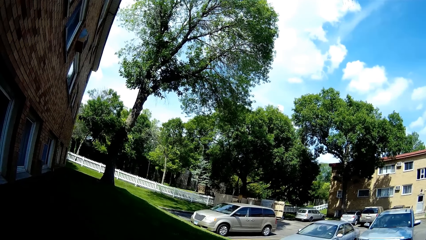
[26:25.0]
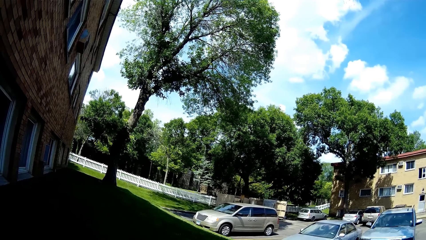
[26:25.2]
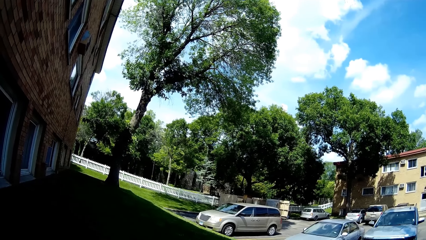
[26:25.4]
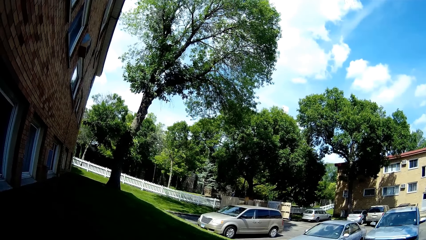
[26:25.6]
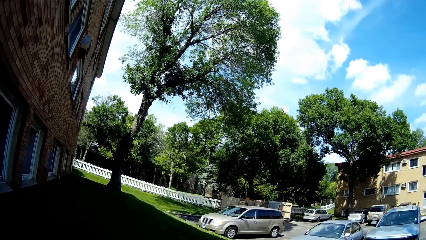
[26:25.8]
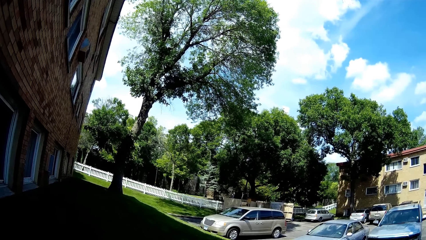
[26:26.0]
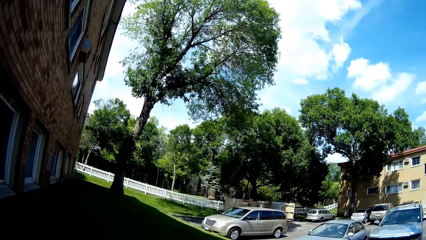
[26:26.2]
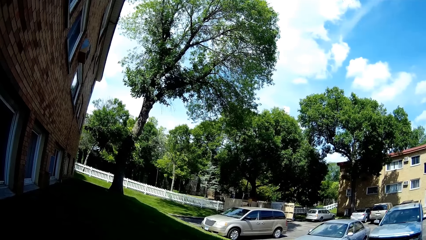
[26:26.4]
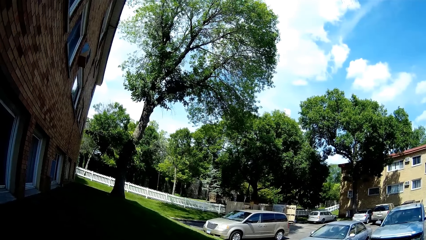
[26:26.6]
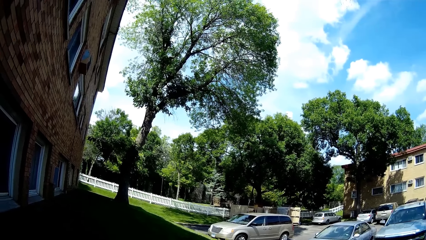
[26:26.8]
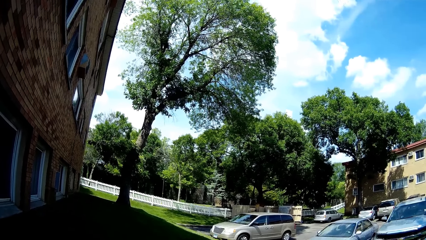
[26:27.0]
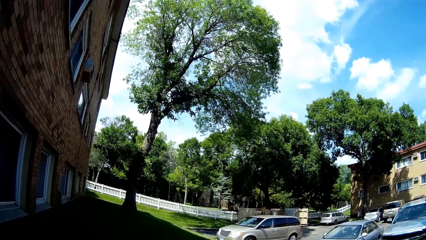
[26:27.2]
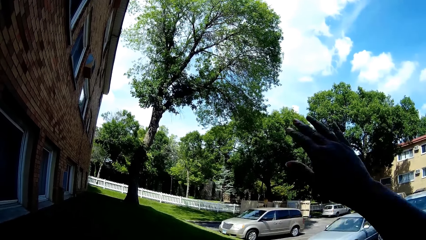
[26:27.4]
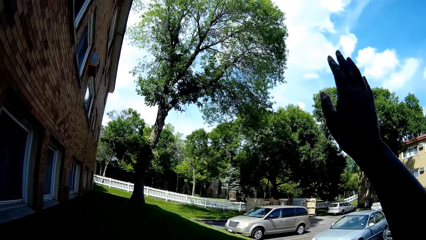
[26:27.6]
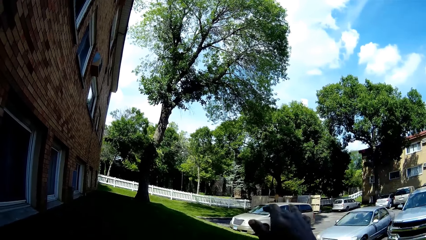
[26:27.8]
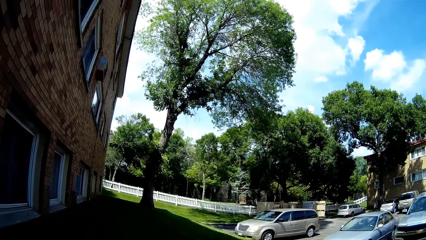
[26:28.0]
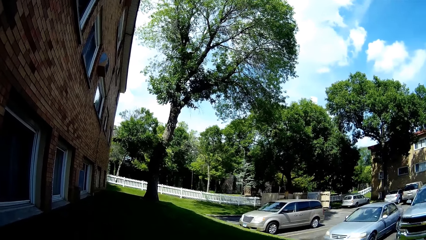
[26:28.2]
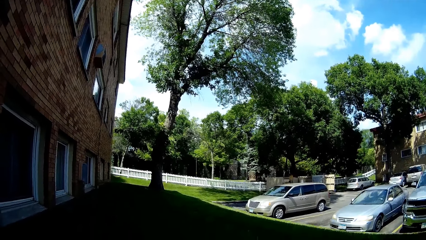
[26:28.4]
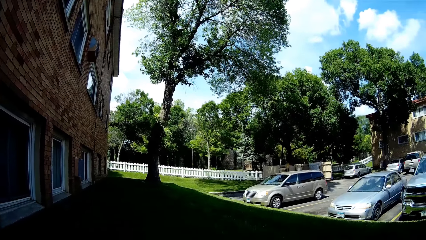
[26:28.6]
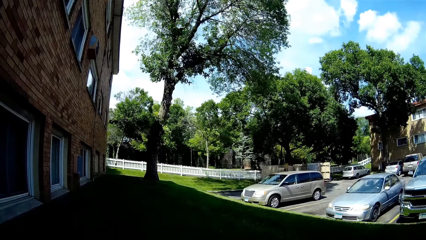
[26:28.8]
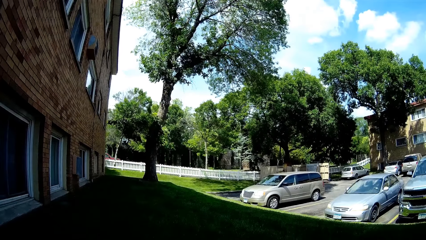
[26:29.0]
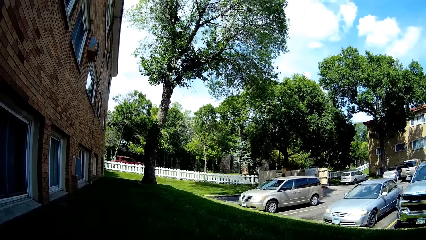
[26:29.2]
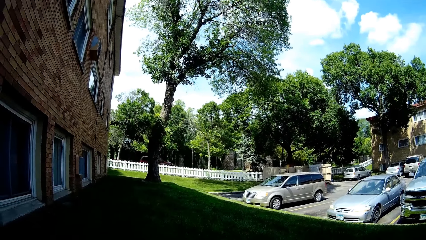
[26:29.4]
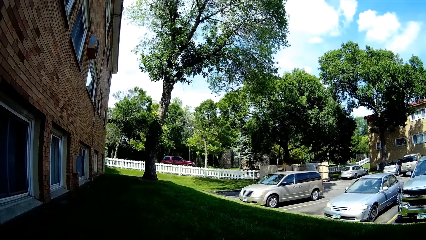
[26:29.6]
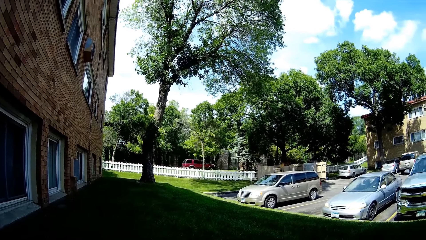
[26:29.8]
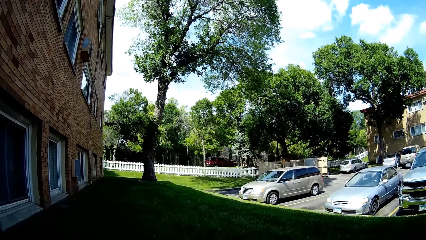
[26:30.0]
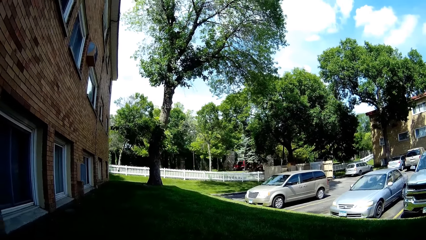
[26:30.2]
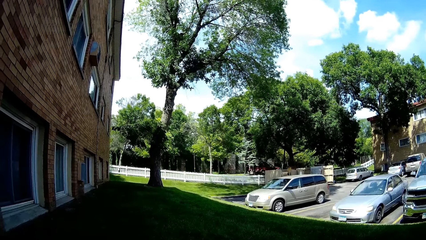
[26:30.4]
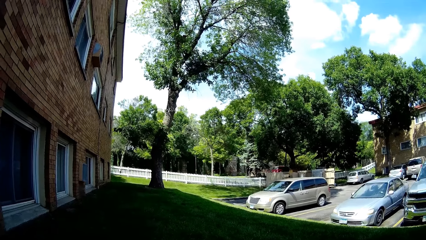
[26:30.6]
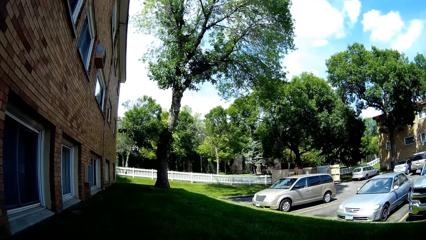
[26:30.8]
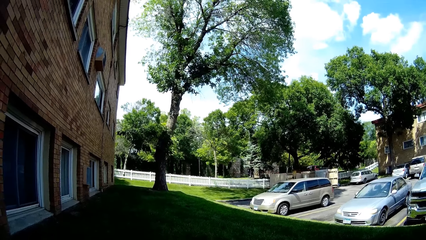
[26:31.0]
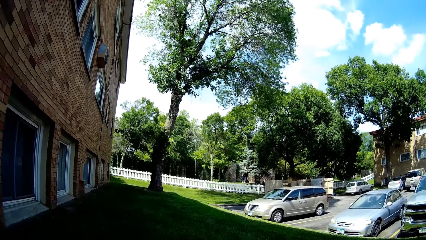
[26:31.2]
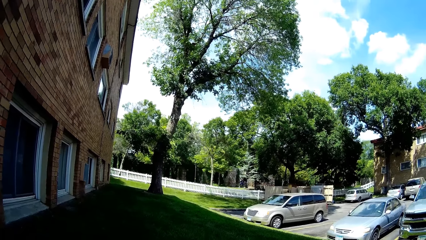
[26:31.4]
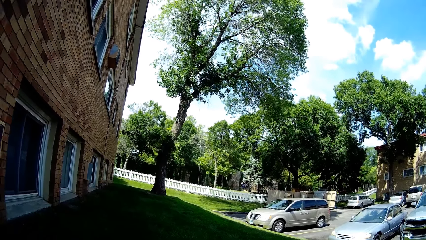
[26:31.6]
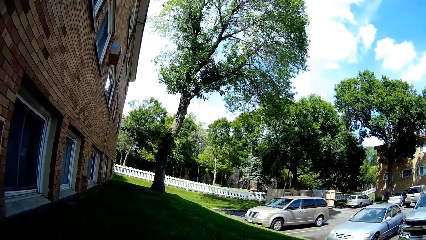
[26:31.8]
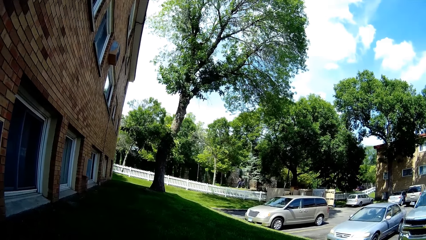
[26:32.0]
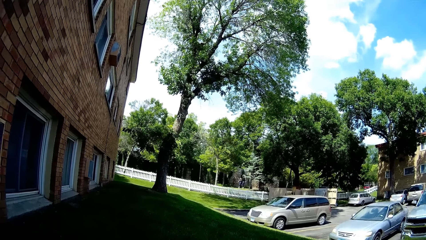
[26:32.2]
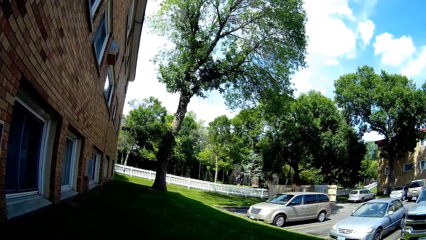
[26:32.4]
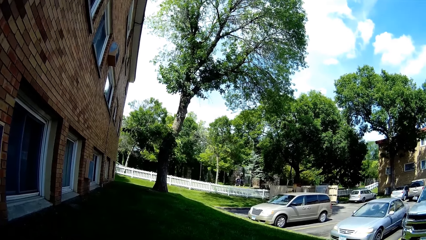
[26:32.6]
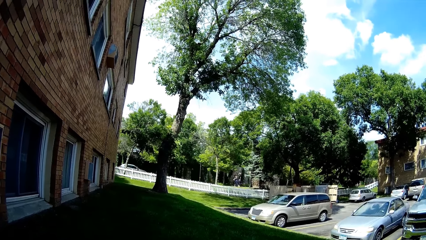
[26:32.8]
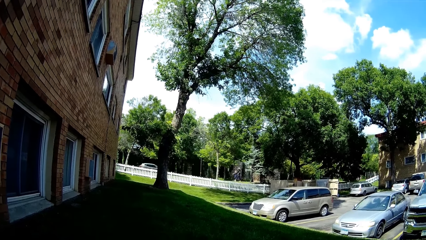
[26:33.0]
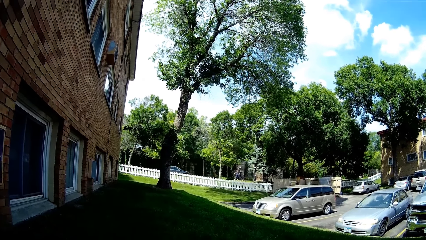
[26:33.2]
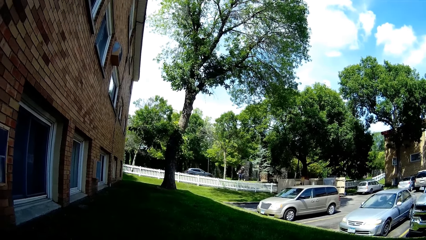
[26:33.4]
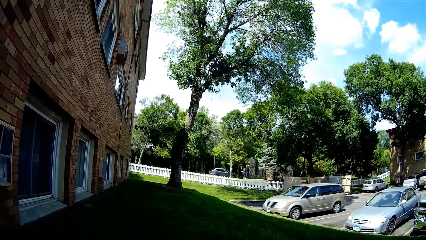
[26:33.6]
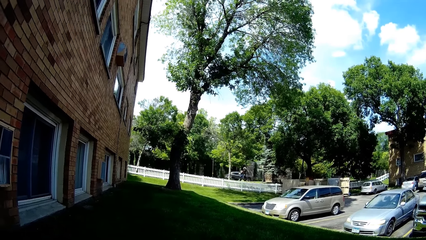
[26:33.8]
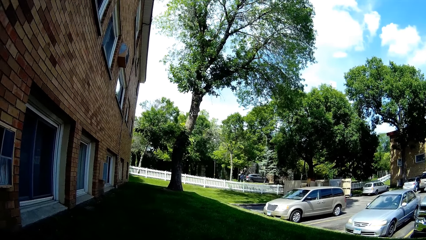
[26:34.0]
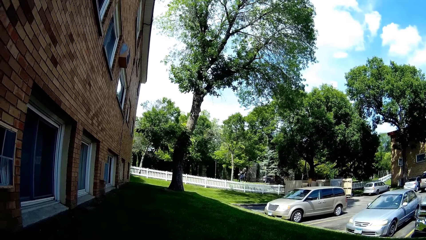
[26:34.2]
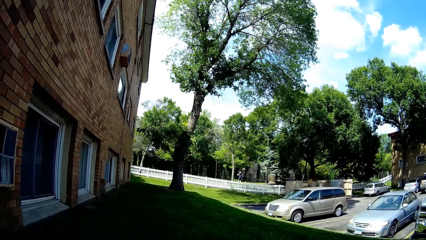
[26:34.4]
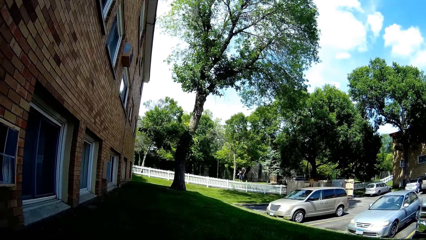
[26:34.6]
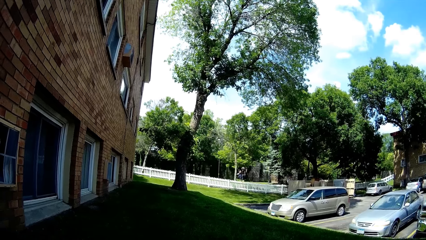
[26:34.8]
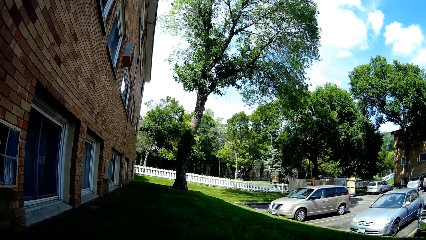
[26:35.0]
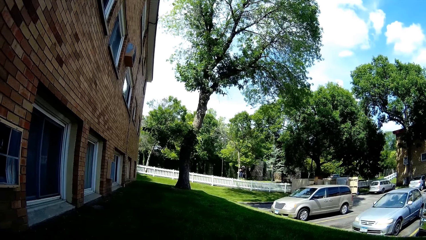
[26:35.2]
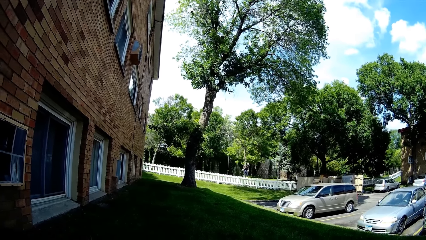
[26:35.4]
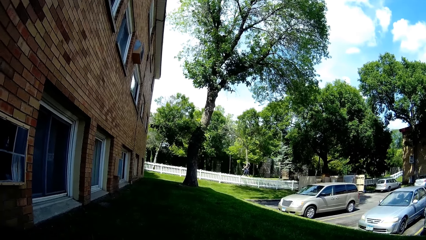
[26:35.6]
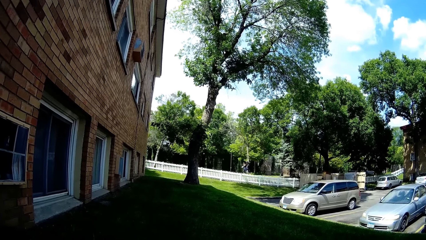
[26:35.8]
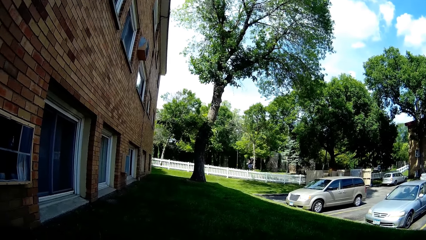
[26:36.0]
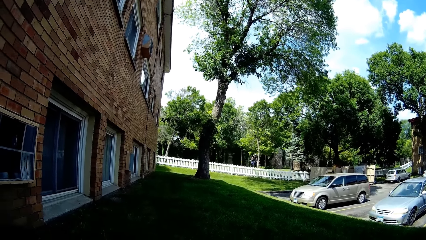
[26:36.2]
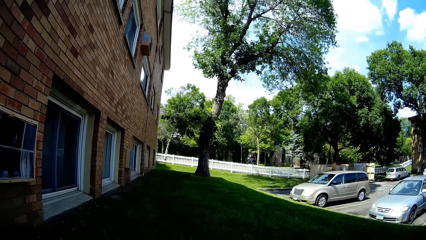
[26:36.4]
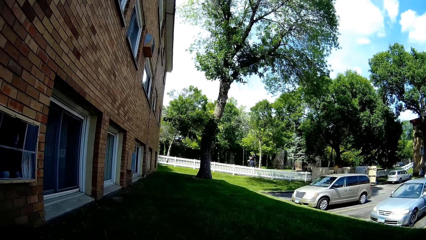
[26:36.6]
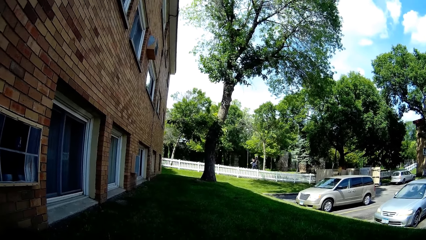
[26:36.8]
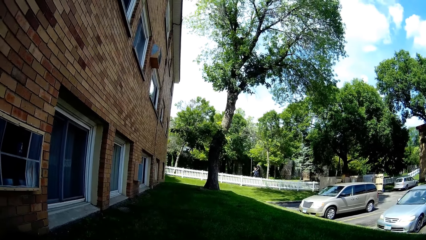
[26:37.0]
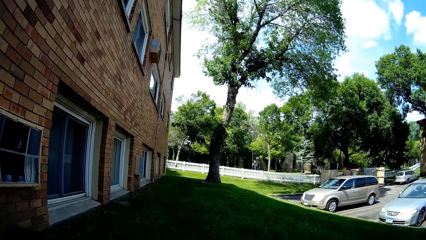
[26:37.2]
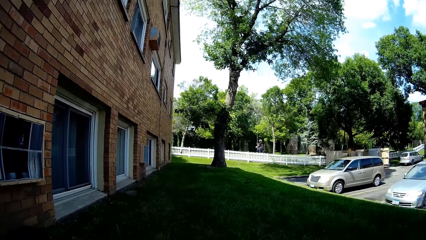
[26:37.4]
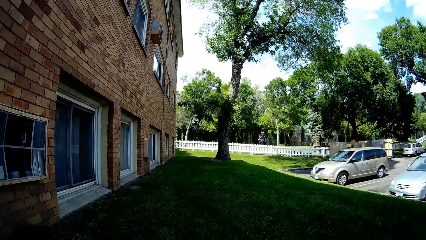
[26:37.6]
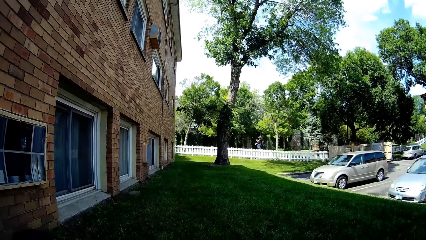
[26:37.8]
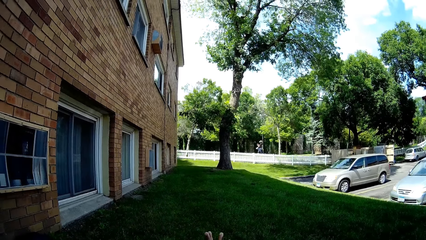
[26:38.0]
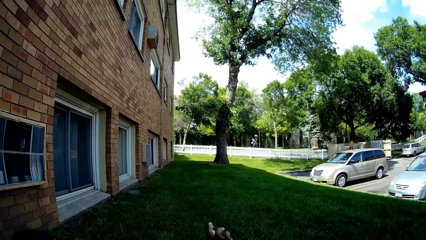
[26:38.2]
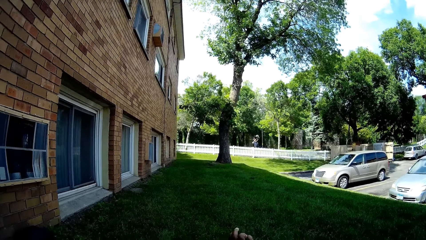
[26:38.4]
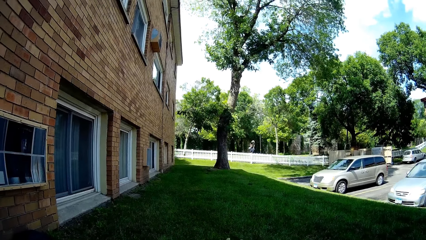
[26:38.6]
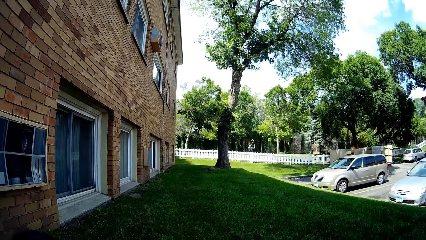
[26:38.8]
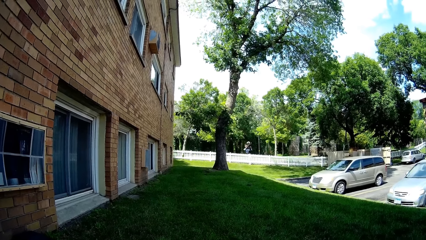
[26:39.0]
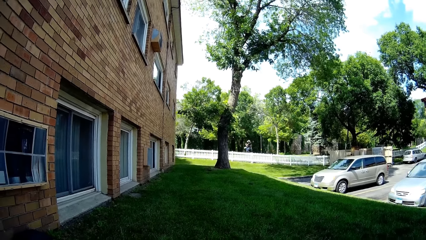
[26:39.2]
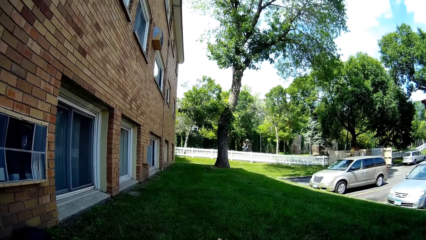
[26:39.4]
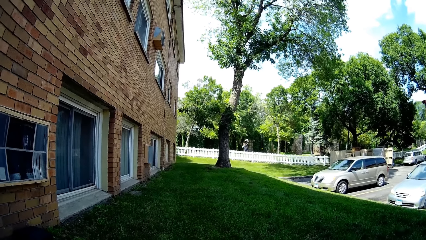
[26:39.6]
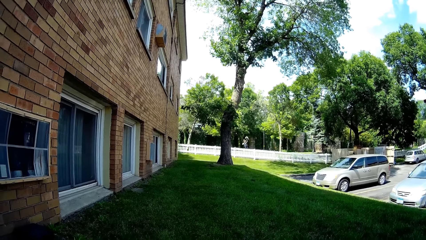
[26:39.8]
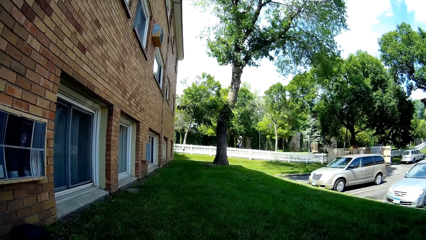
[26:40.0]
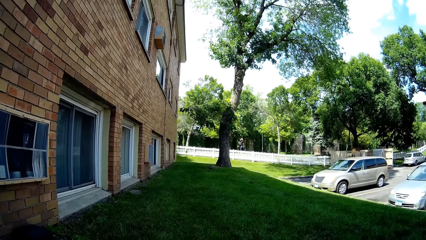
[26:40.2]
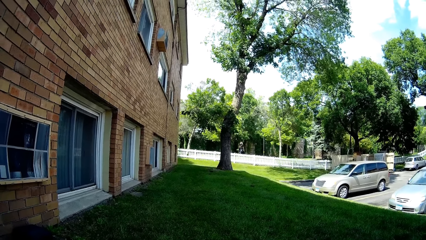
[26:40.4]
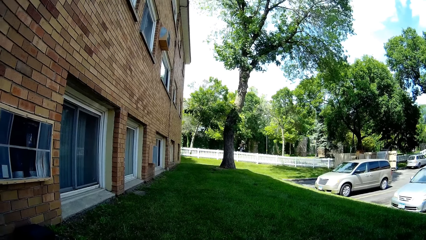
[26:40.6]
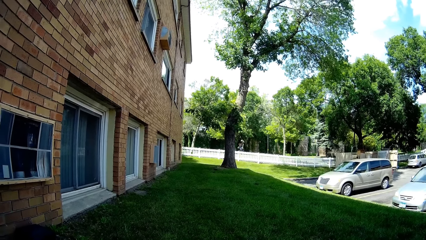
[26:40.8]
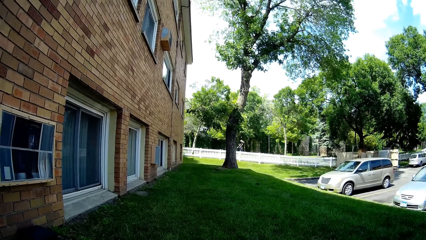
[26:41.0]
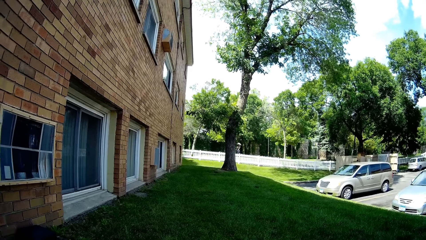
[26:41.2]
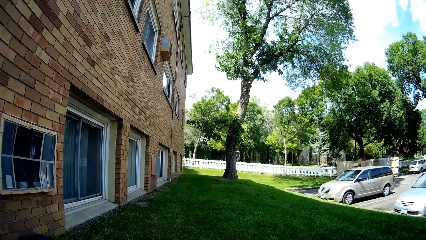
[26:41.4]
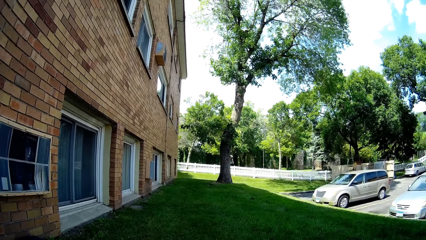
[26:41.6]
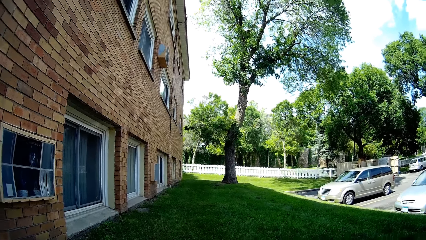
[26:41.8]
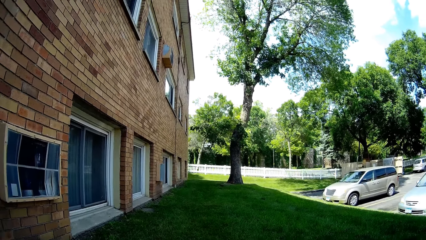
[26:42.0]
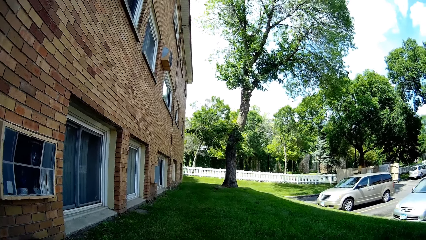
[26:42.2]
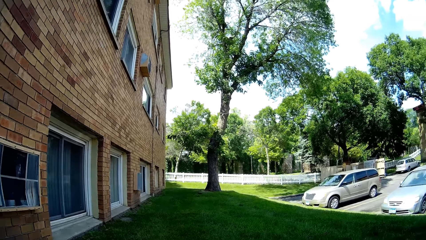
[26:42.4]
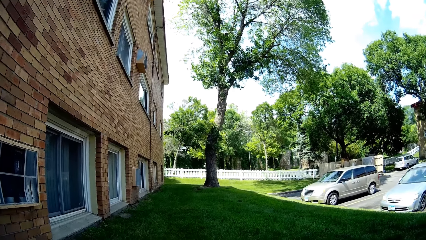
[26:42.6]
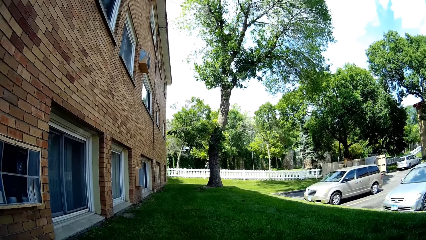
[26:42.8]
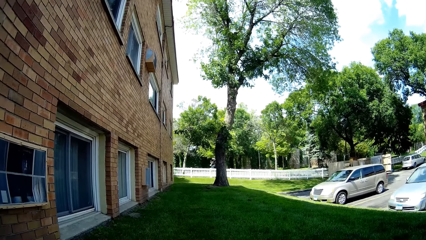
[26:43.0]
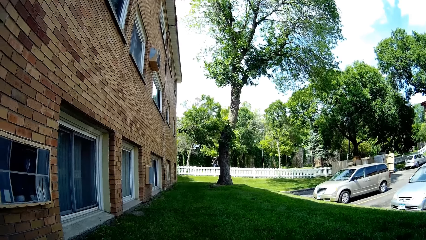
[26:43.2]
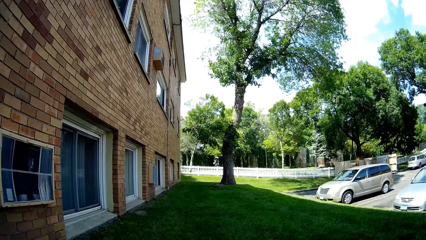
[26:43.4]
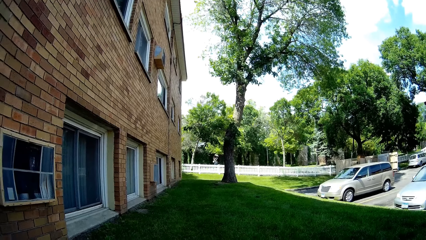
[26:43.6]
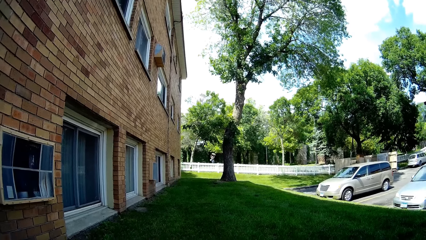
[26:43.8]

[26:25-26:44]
The camera wearer raises a hand around. They turn around.
